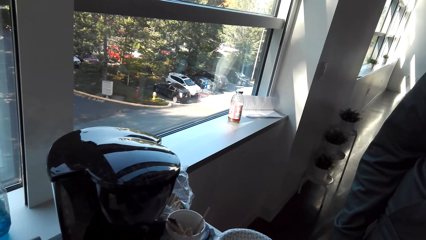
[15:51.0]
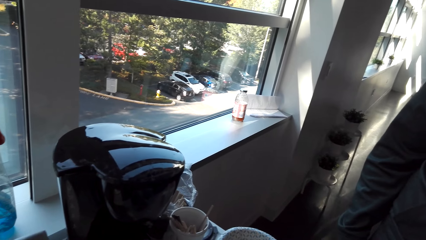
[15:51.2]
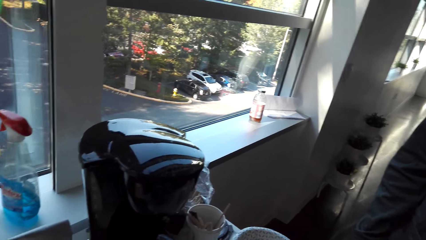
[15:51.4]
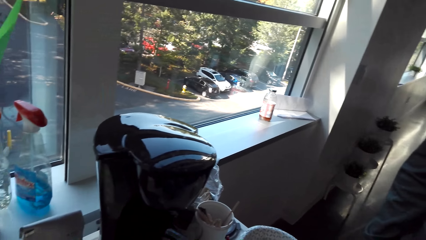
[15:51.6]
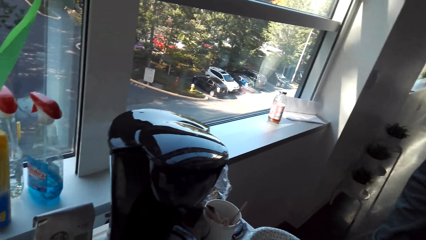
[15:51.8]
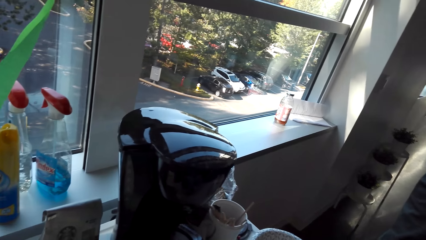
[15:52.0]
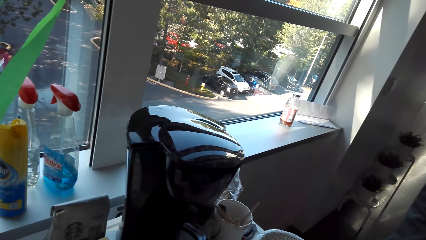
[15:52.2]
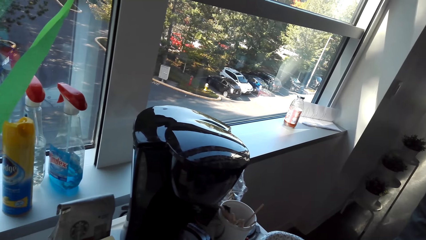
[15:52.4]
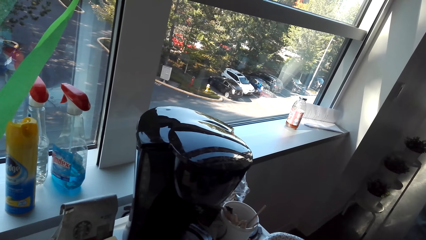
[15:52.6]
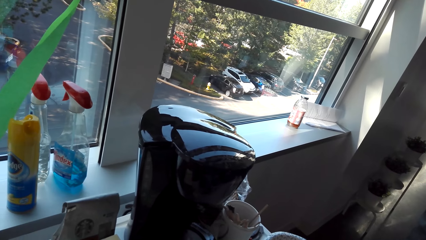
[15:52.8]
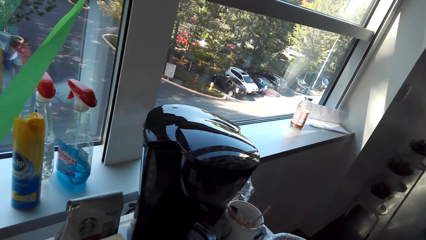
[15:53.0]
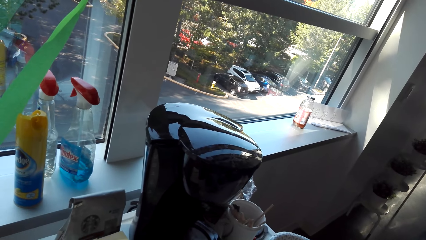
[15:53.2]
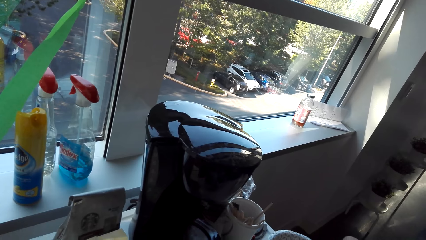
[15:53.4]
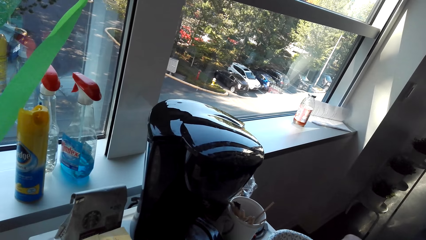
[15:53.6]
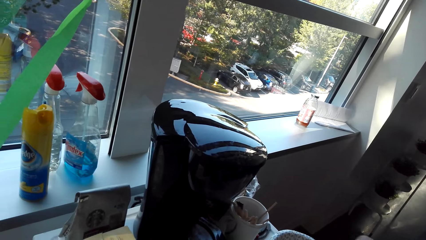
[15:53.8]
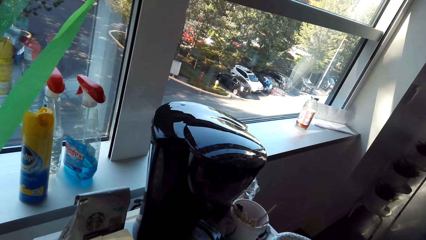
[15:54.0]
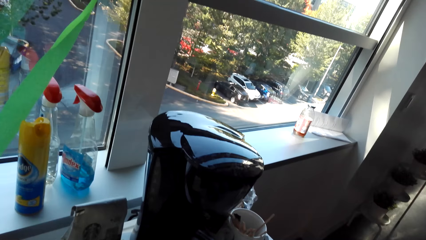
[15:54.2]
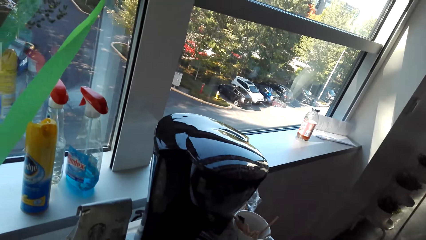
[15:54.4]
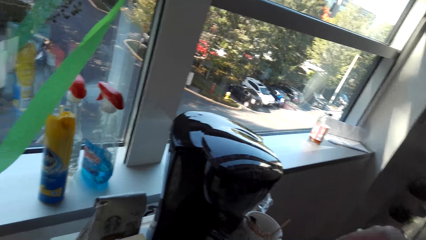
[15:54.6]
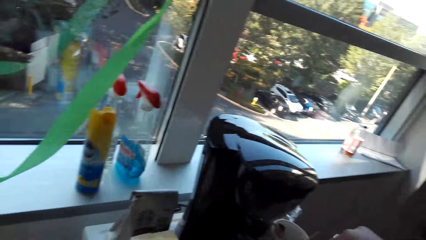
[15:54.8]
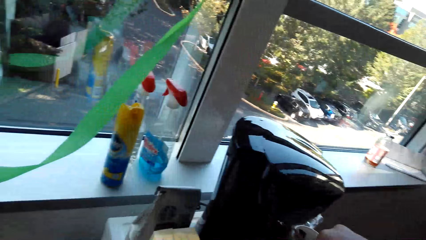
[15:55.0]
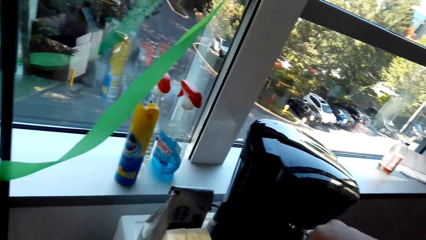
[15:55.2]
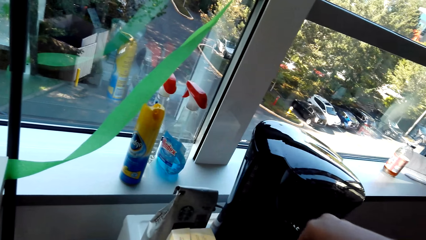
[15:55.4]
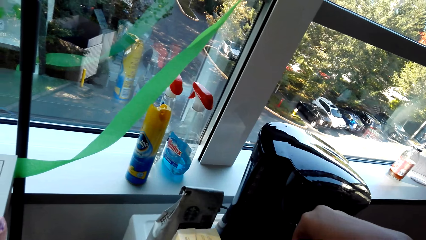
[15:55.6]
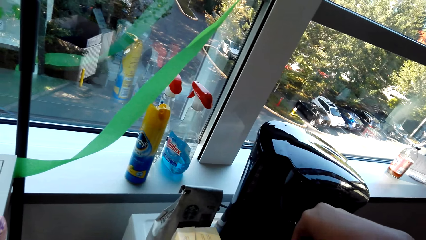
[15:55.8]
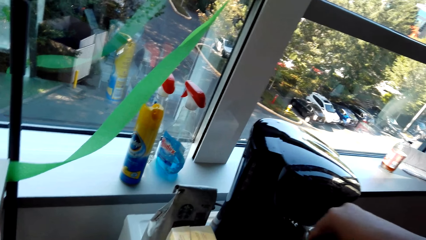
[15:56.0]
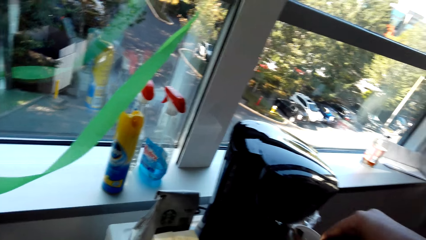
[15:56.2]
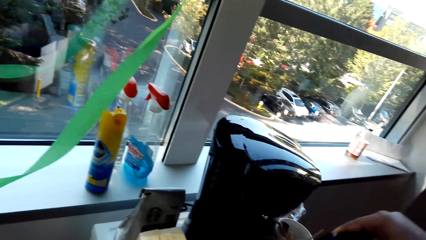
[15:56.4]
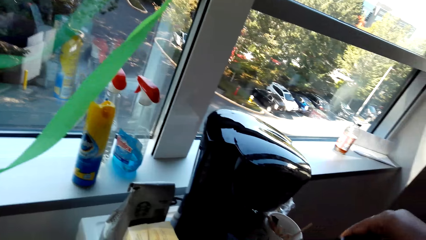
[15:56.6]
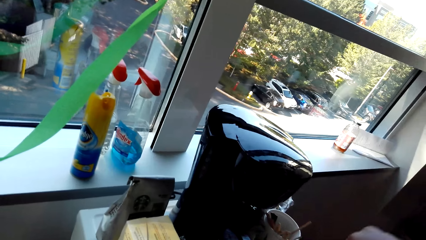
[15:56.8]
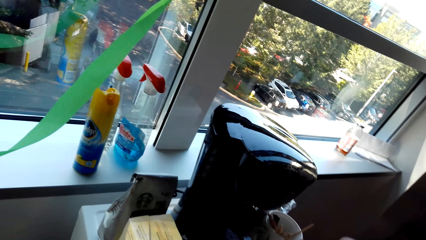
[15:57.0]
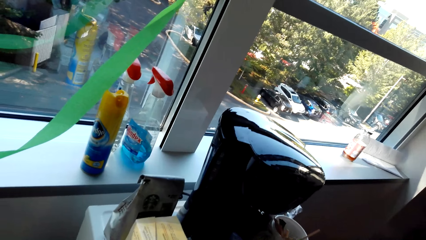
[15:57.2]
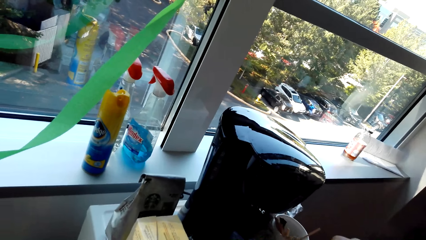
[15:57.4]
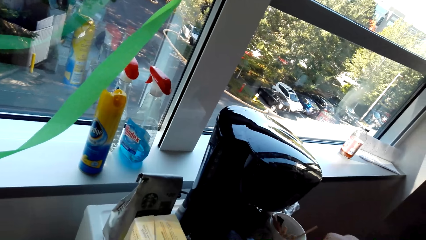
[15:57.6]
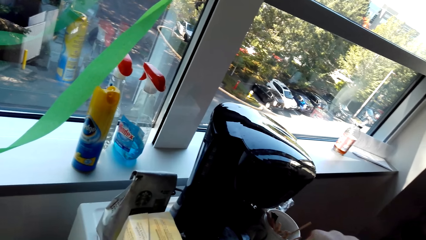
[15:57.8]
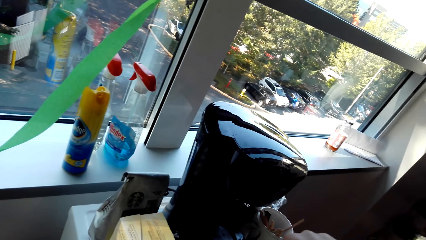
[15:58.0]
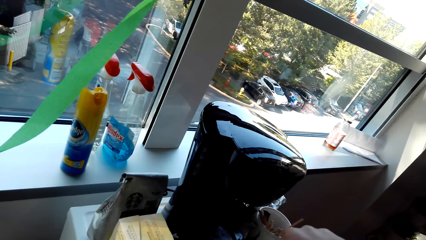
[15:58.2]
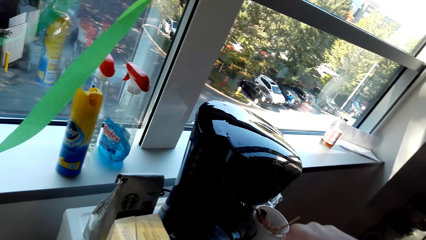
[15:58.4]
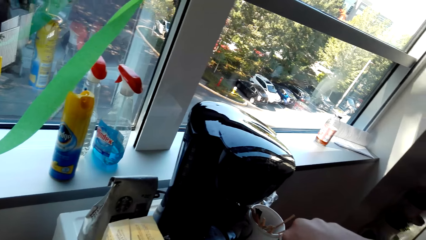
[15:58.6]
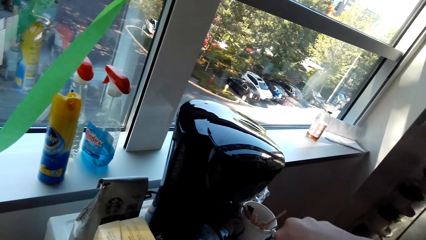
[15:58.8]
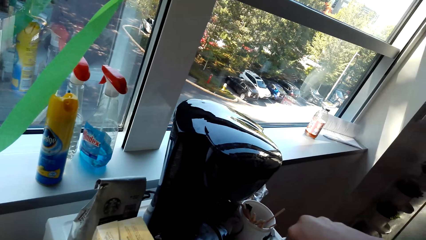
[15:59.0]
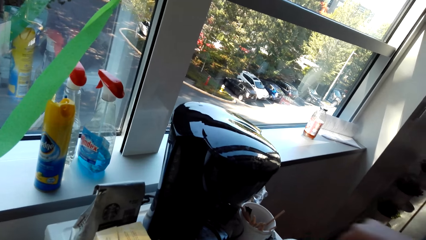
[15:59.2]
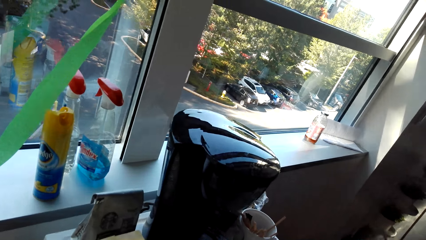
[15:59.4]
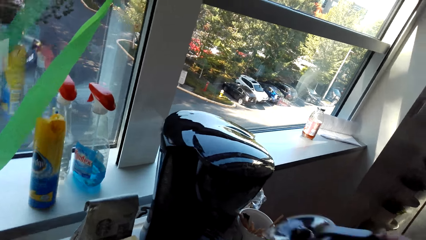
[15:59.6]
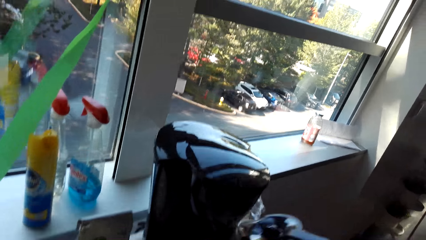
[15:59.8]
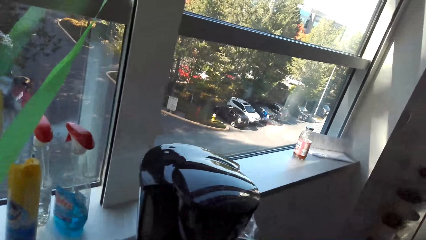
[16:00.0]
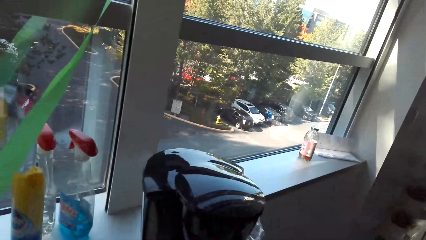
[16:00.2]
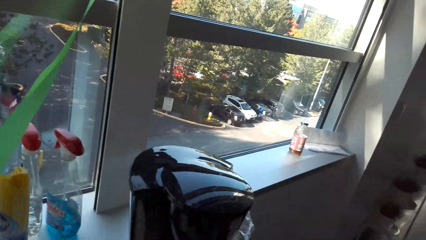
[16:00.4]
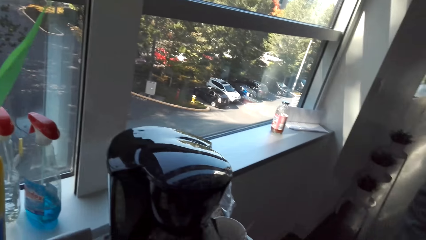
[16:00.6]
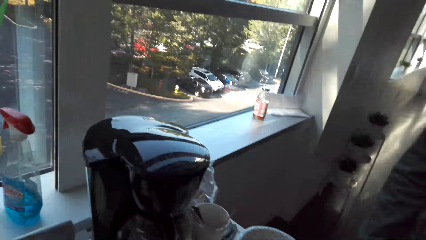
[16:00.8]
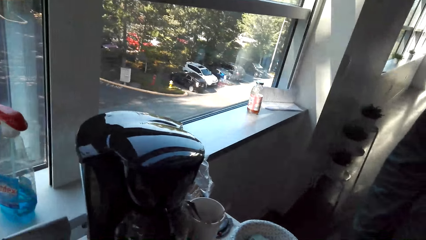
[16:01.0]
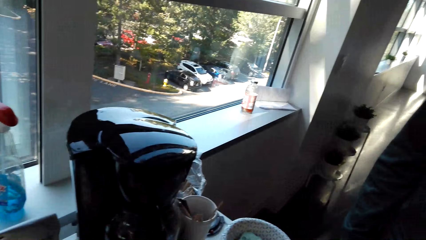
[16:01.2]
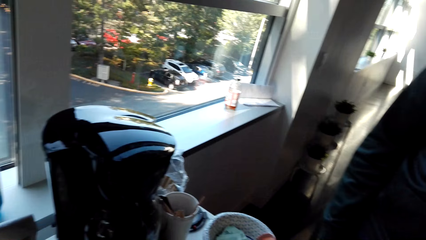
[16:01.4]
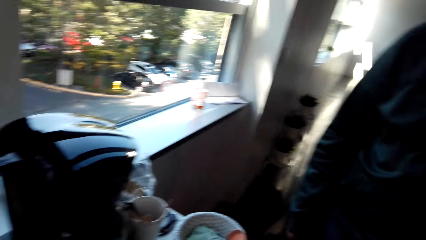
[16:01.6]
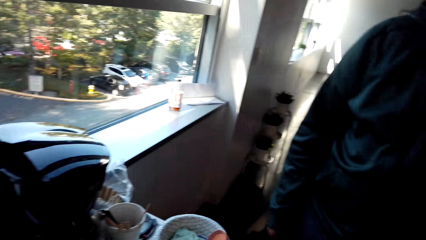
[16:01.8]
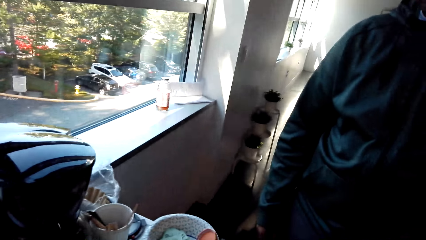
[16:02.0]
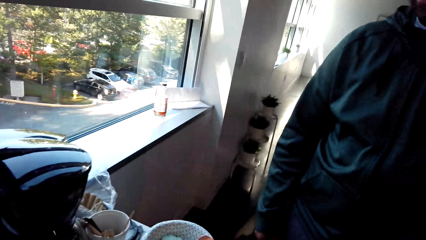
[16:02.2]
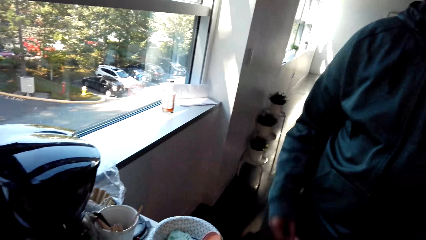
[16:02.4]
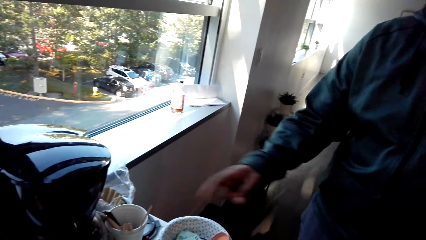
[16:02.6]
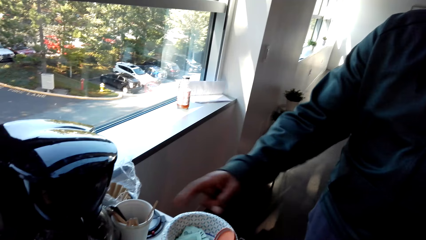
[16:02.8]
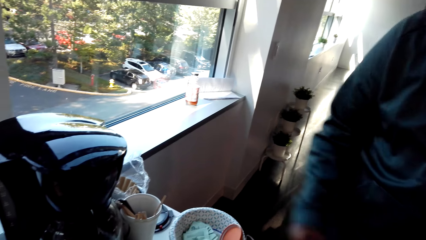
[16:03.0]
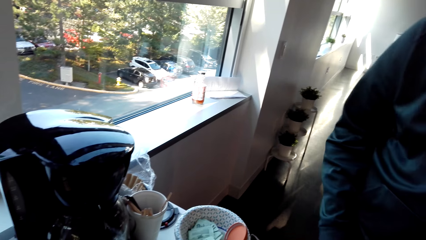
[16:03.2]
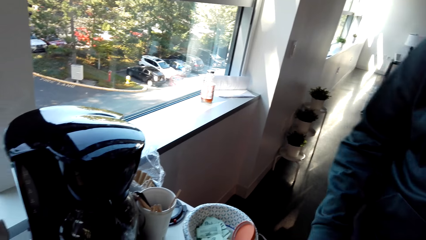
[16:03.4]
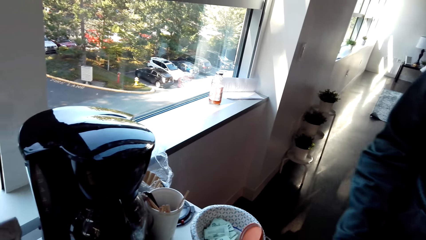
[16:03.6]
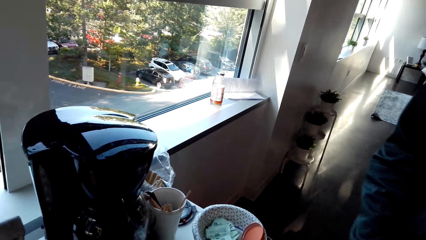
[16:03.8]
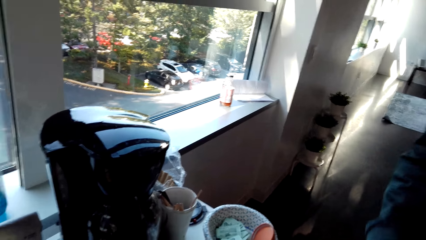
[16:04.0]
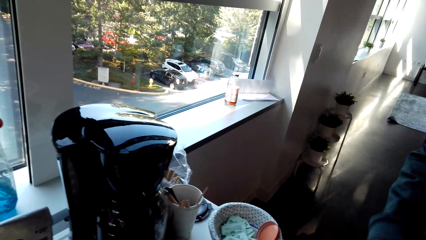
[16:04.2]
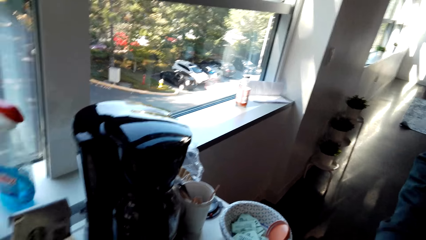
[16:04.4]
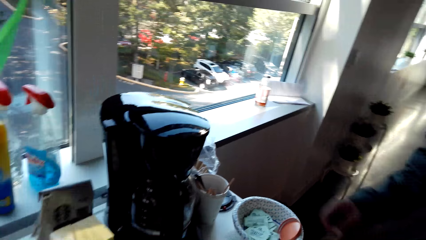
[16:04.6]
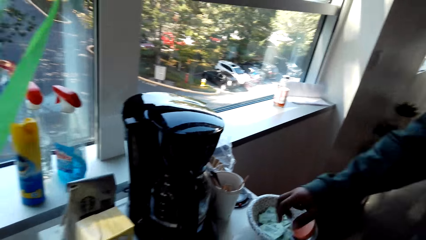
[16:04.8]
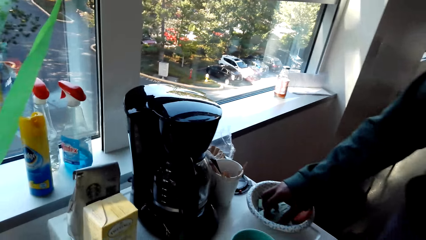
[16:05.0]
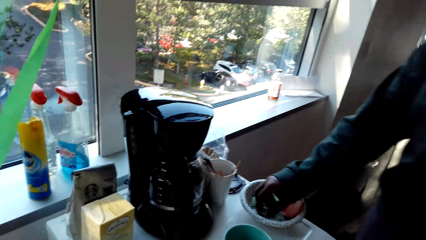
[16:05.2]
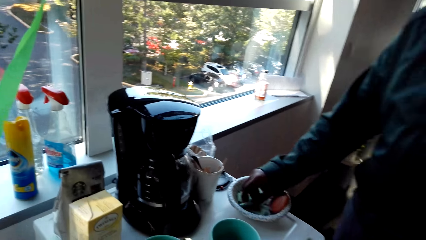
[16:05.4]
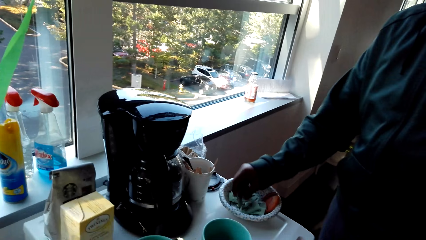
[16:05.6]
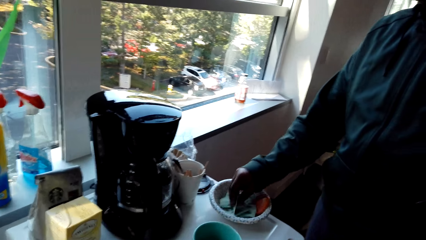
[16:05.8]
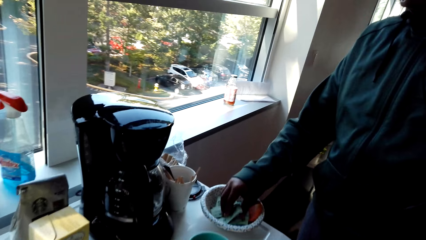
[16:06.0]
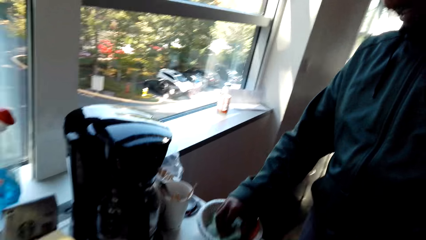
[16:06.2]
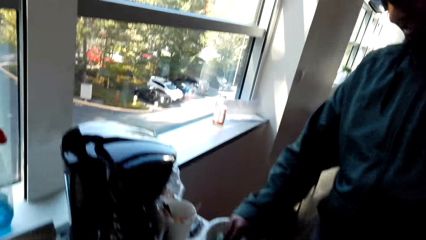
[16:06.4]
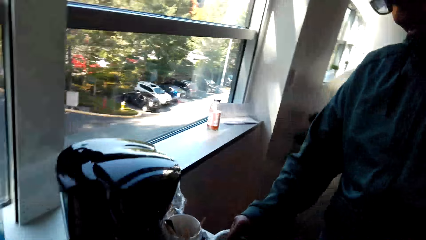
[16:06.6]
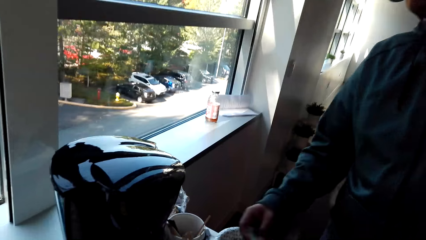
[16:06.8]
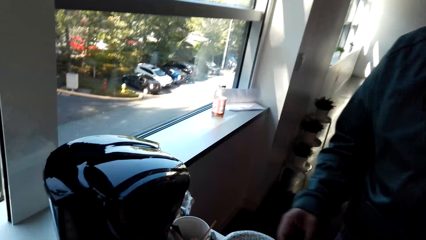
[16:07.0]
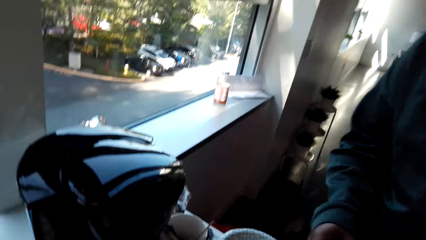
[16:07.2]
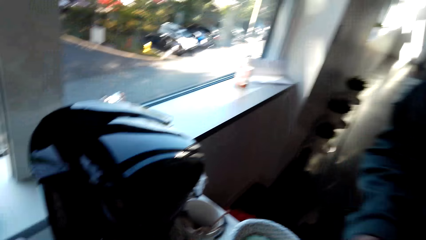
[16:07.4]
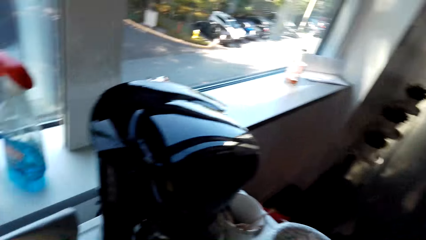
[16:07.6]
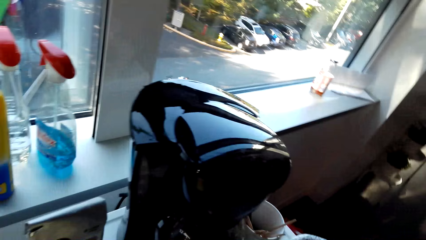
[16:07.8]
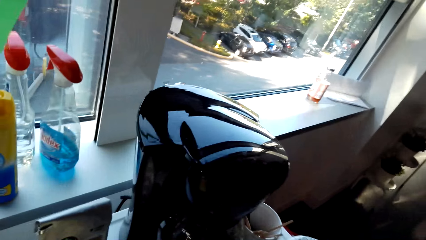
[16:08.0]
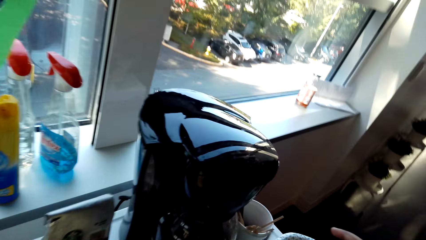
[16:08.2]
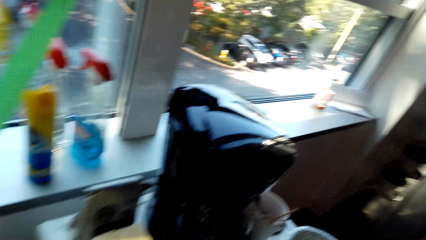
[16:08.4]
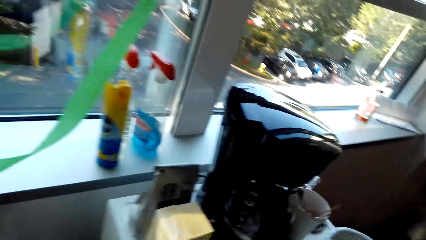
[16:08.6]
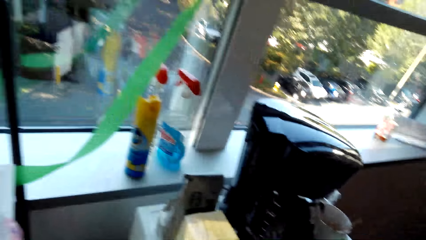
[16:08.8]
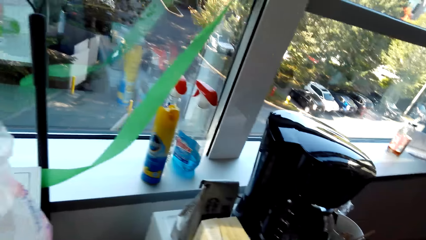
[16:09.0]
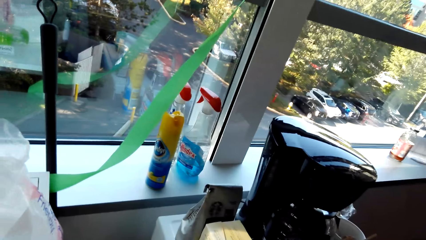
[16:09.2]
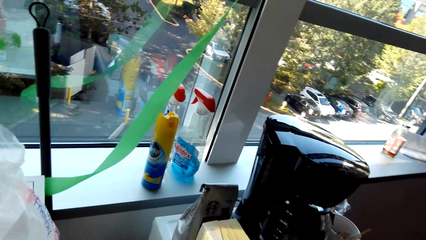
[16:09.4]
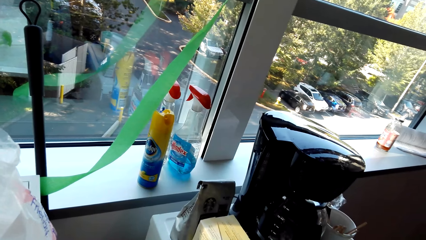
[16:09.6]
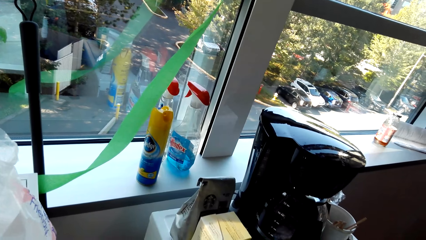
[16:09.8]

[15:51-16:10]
The camera wearer converses with a man. The man points at something. The camera wearer converses with the man. The man picks up sugar. The camera wearer makes coffee.
